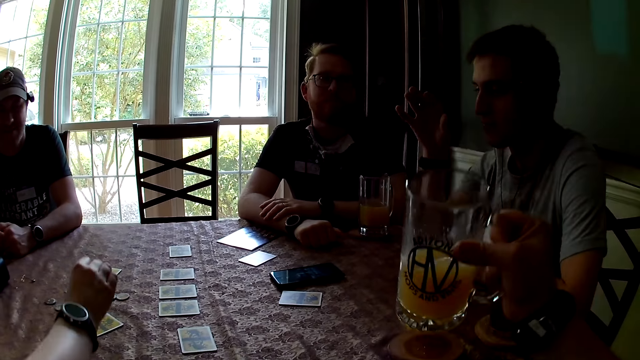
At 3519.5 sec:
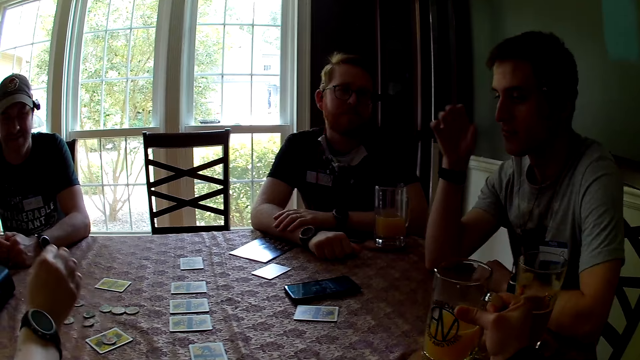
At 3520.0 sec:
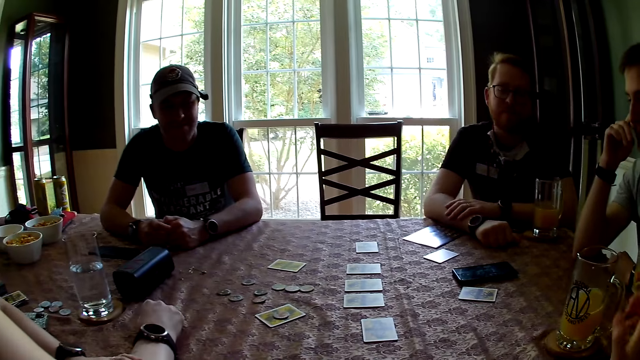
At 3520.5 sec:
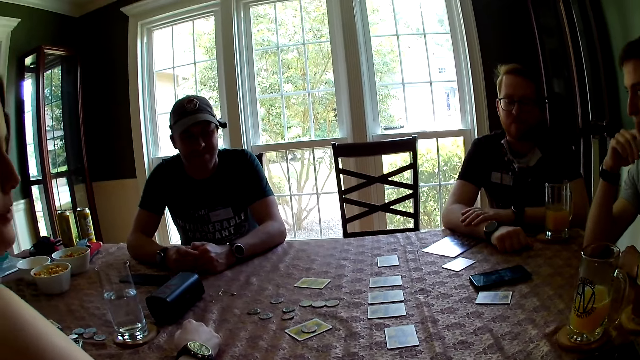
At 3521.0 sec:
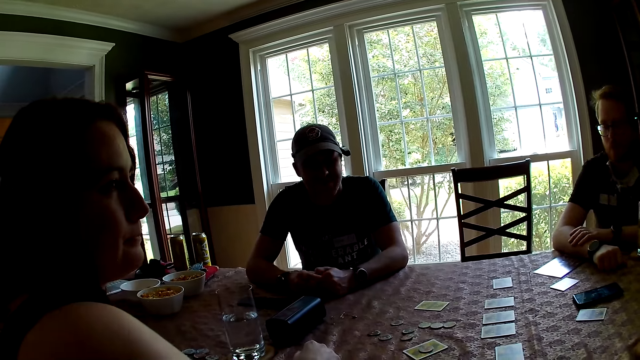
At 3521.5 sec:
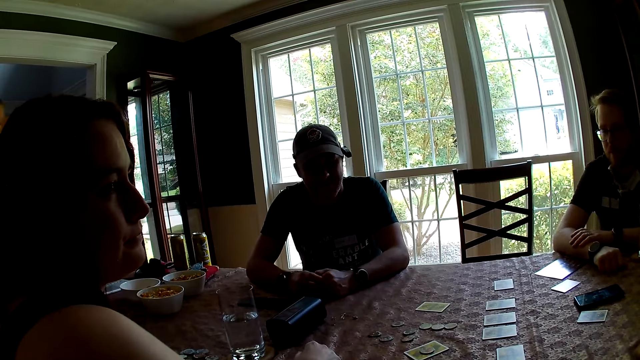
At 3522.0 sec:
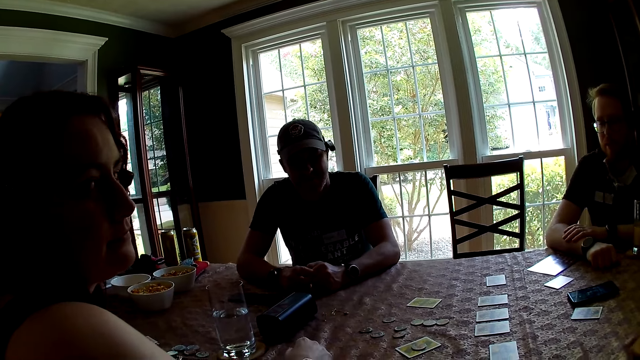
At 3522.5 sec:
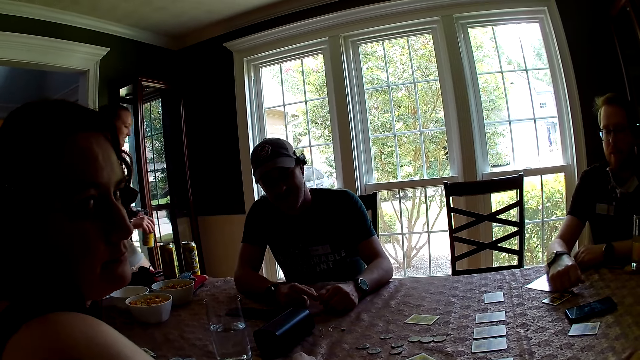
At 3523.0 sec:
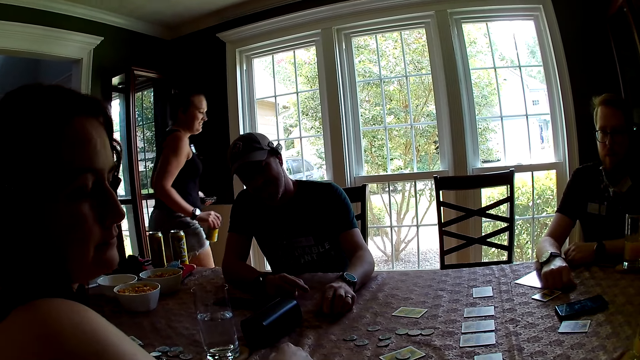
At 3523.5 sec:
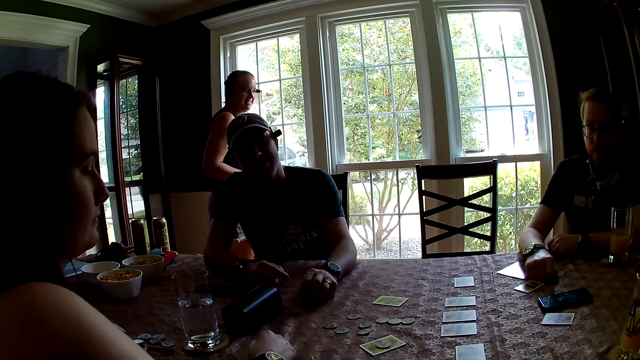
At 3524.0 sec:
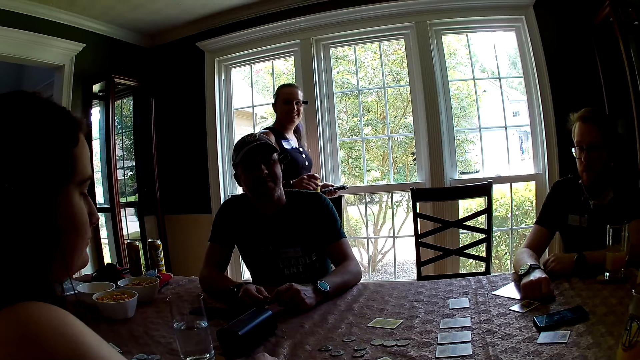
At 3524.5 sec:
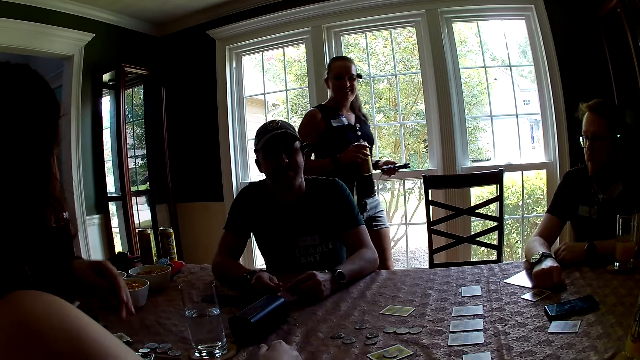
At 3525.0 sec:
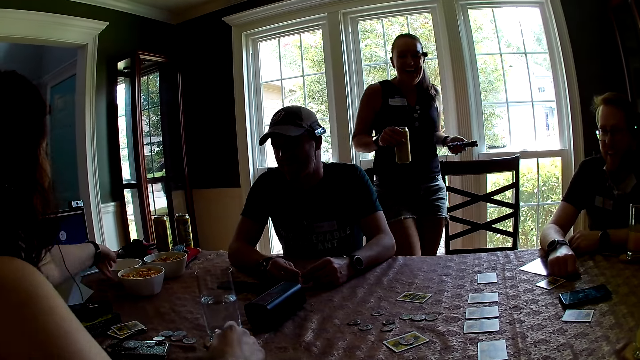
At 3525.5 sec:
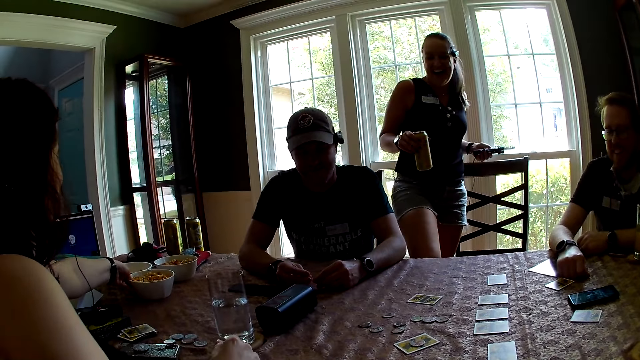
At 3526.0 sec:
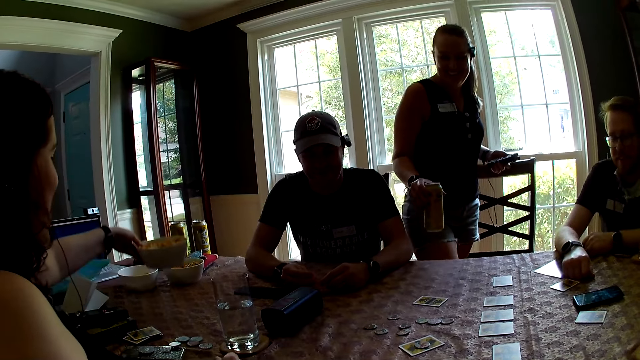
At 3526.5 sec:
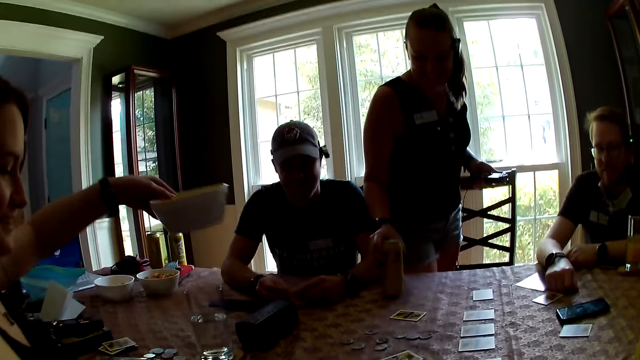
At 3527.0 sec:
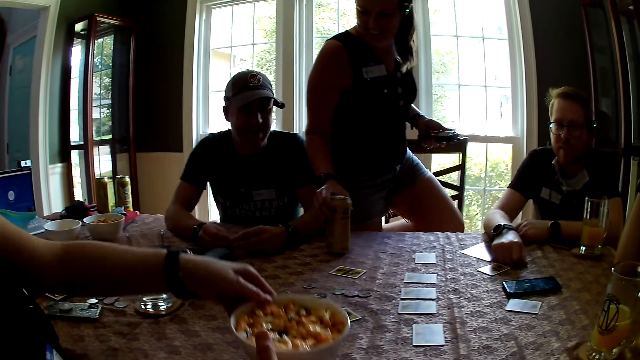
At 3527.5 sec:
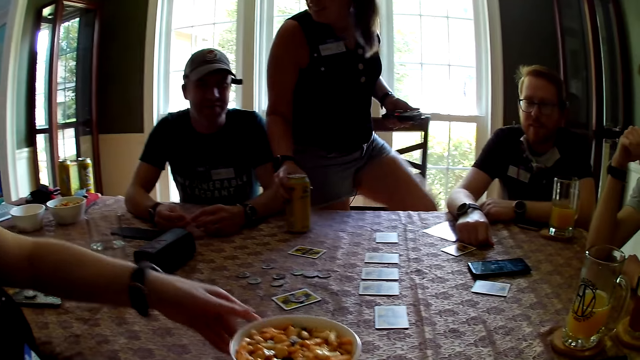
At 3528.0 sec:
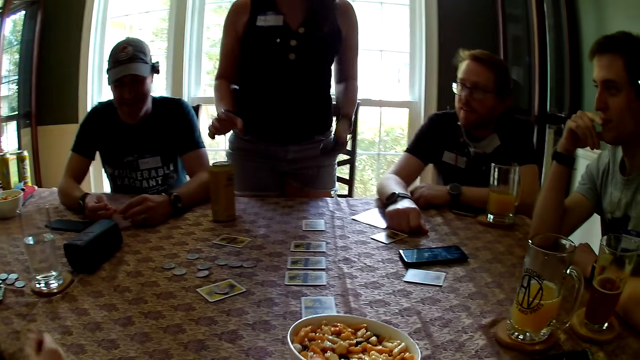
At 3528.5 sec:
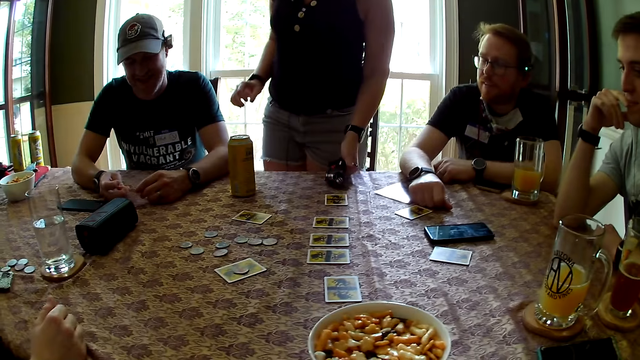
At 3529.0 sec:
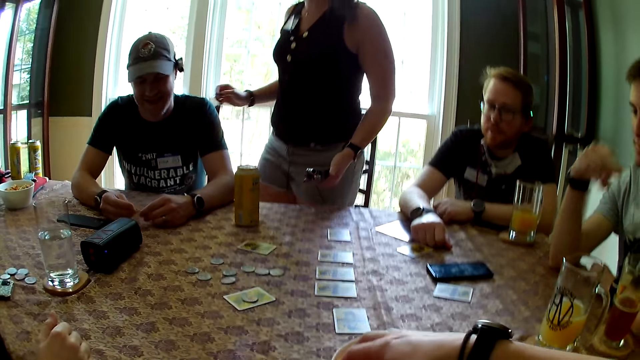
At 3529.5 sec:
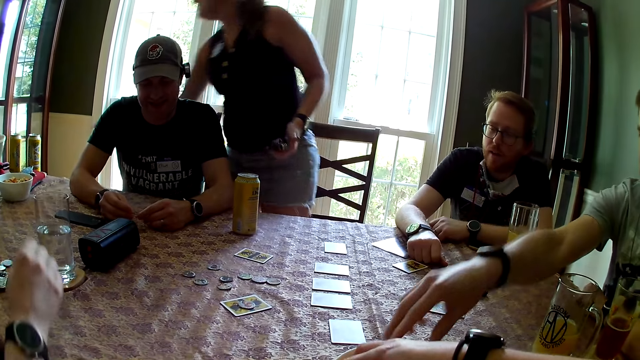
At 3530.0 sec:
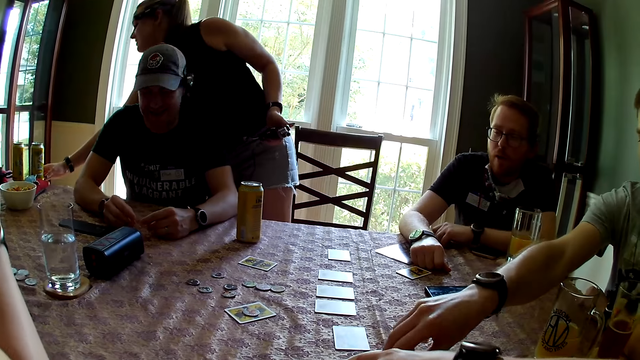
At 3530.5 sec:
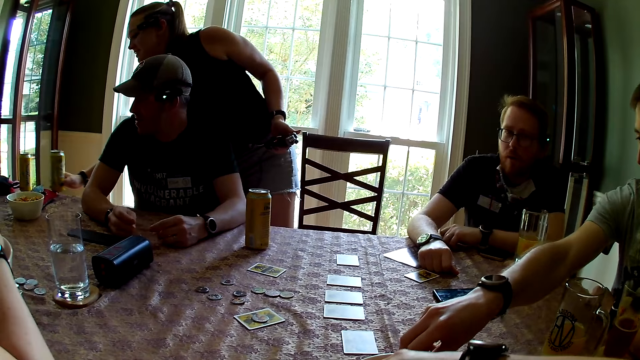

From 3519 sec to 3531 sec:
The woman picks a chip from the table with her right hand and drops the chip on a card with her right hand. The camera wearer drops the glass of juice on the table with her right hand. Another woman walks toward the dining room with a can drink in her right hand. A third woman picks a bowl. A fourth woman places a can drink in her right hand on the table. The third woman gives the bowl of biscuits in her left hand to the camera wearer. The camera wearer collects the bowl of biscuits from the third woman with her left hand. She puts the bowl of biscuits in her left hand on the table. The third woman places her right hand on the edge of the table. The camera wearer takes a handful of biscuits from the bowl of biscuits on the table with her right hand. A man takes some biscuits from the bowl of biscuits on the table with his right hand. The fourth woman moves the can drink on the table with her right hand. The third woman takes a cheese puff from the bowl in her left hand with her right hand.

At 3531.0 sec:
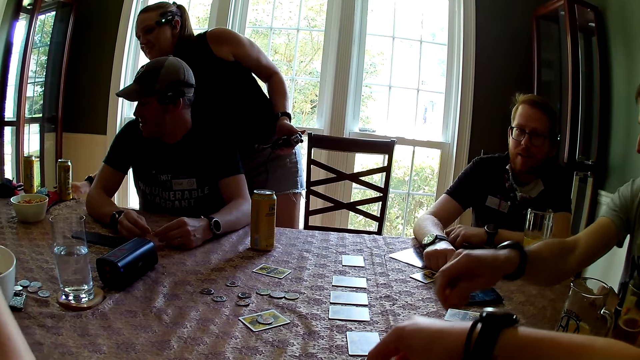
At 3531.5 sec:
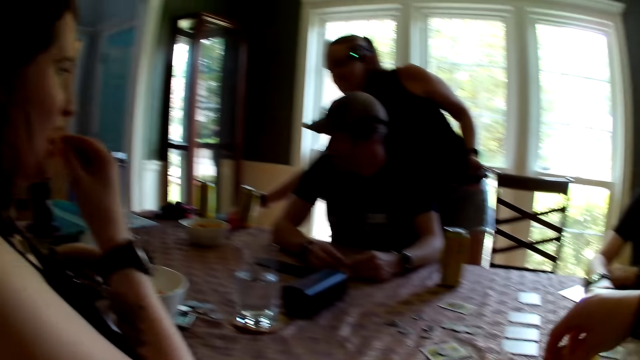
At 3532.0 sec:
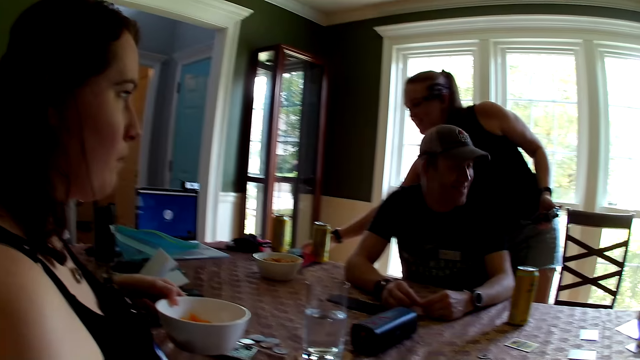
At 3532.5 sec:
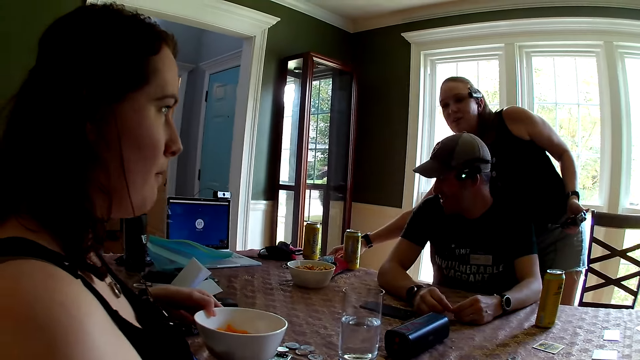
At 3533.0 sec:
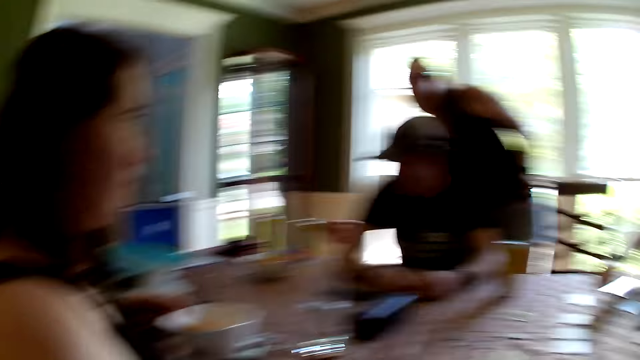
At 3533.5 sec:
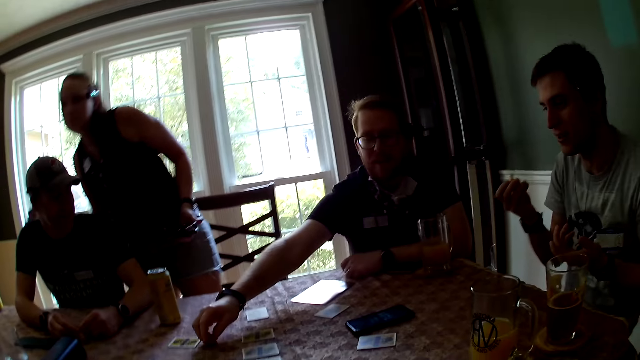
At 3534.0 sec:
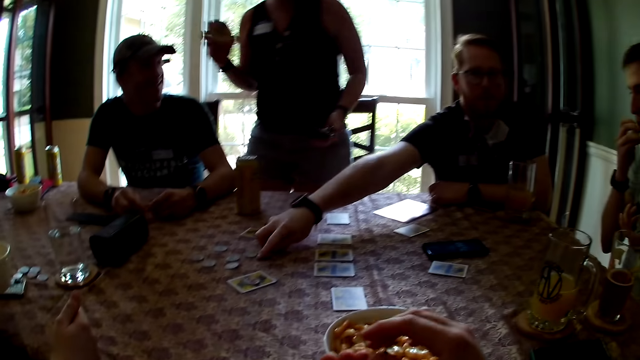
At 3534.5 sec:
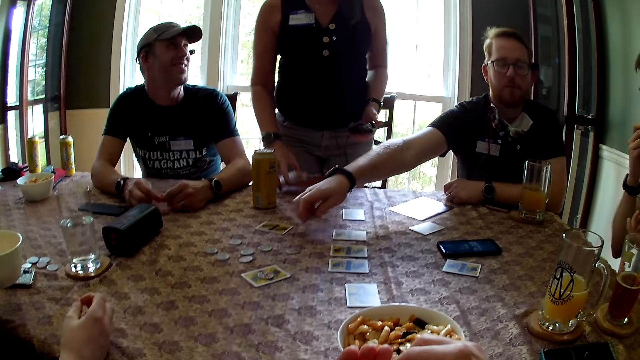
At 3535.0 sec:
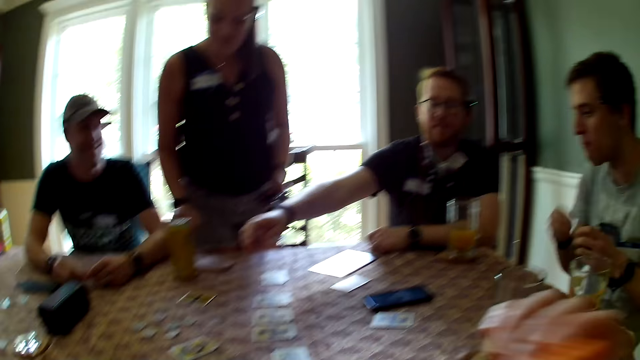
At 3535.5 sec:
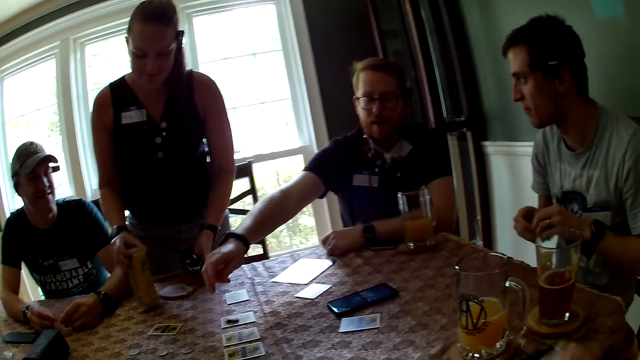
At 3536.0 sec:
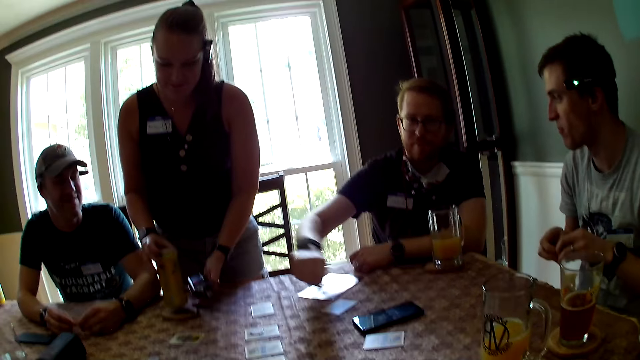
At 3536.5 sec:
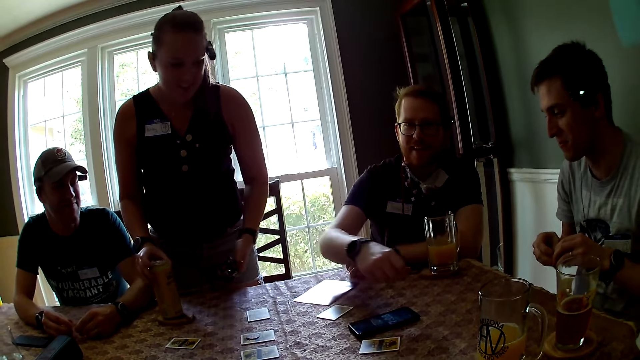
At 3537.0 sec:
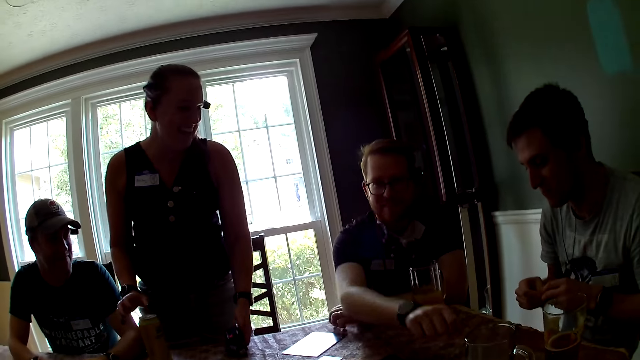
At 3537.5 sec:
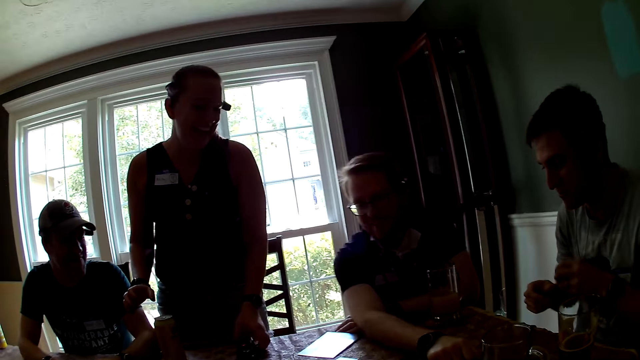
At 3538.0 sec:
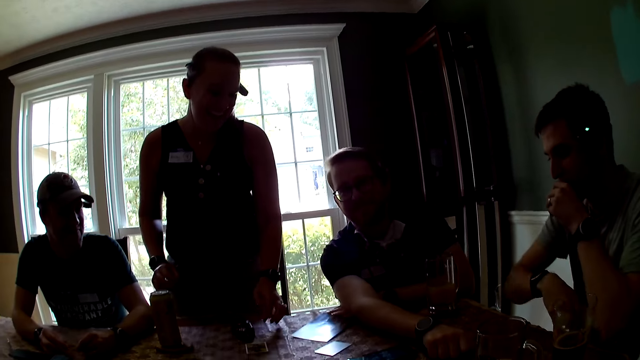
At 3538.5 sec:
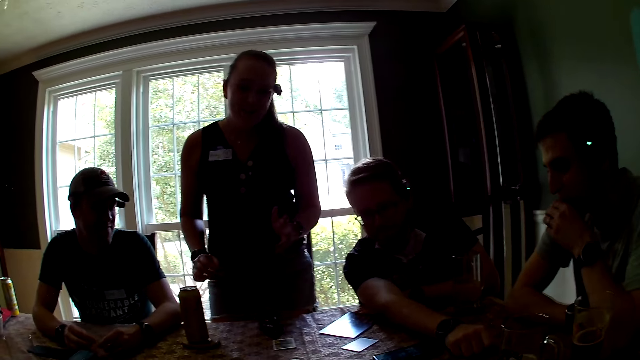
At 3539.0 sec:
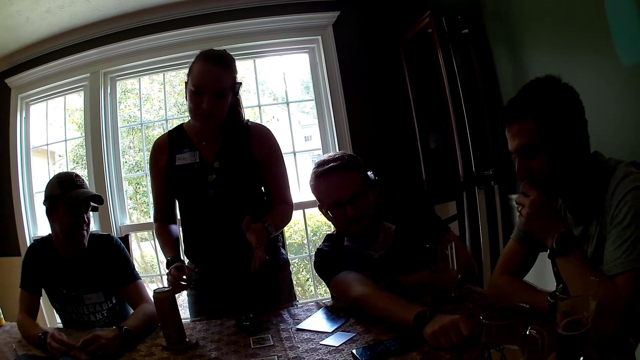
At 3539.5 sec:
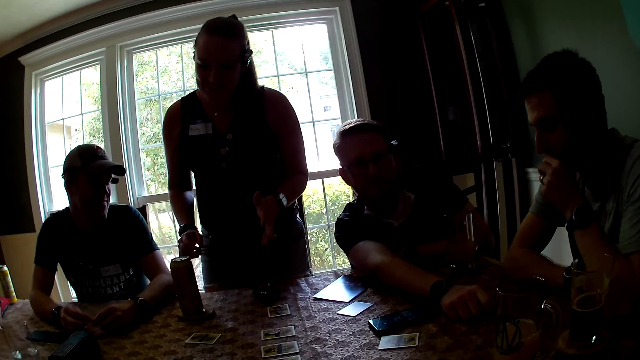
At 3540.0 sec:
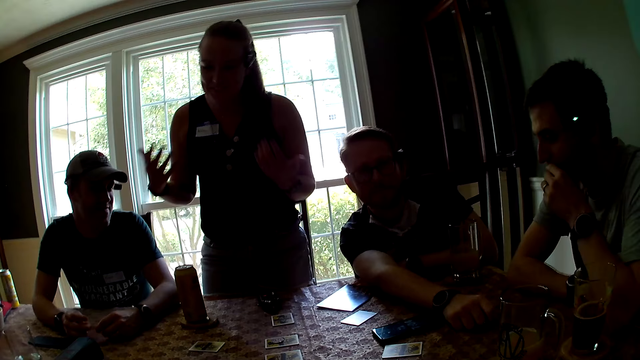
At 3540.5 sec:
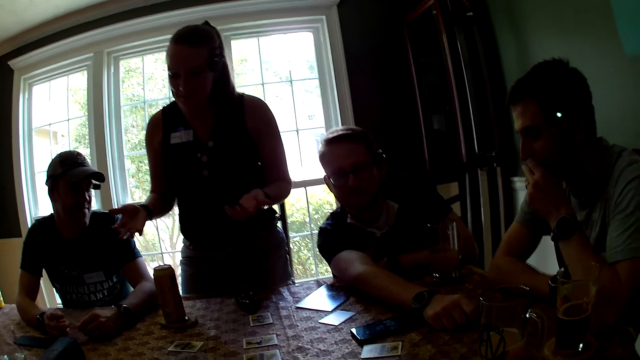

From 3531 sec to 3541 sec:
The woman eats the cheese puff in her right hand. Another woman takes a coaster from the table with her right hand. The first woman puts her right hand on the table. The second woman picks cards. A man takes a token from the table with his right hand. Another man eats the biscuits in his right hand. The second woman puts the coaster in her right hand on the table and places down cards. The camera wearer lifts a biscuit in her right hand towards her mouth. The second woman takes the can drink on the table with her right hand. The second man fiddles with some biscuits in both hands. The first man drops the token in his right hand on a card on the table. The second woman moves the coaster on the table with a phone in her left hand. The first man places his right arm on the table. The second woman places the can drink in her right hand on the coaster on the table and drops the phone in her left hand on the table. The second man eats the biscuits in his left hand and places his right arm on the table. The second woman interacts with the camera wearer. A person interacts with the camera wearer. The first man interacts with the camera wearer. The second man interacts with the camera wearer.
